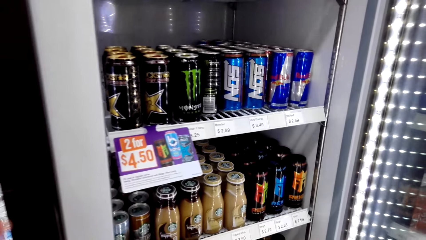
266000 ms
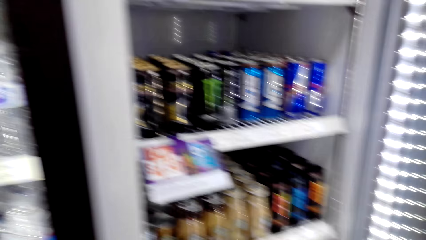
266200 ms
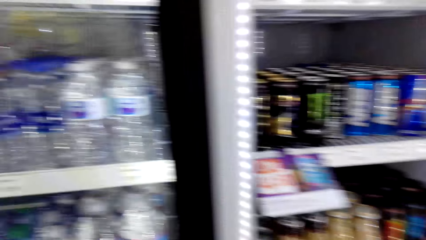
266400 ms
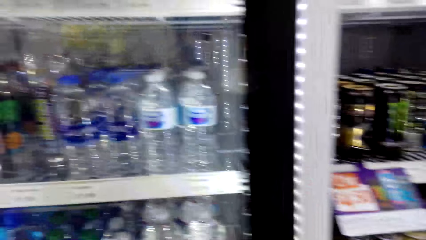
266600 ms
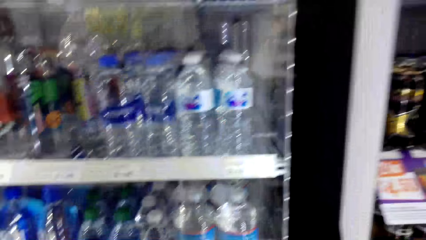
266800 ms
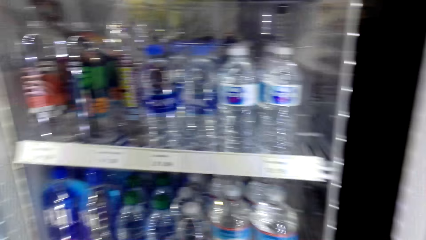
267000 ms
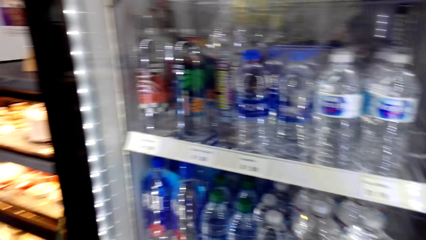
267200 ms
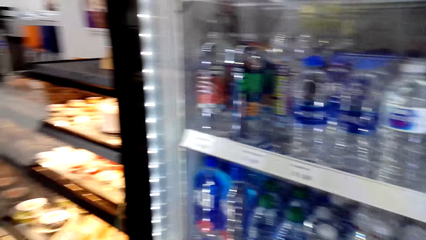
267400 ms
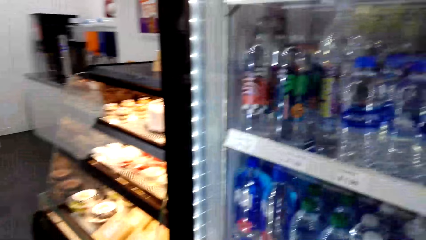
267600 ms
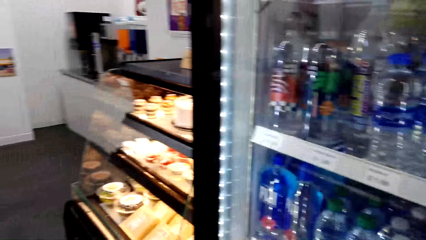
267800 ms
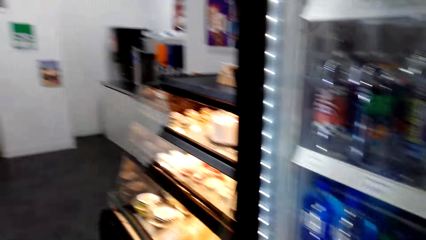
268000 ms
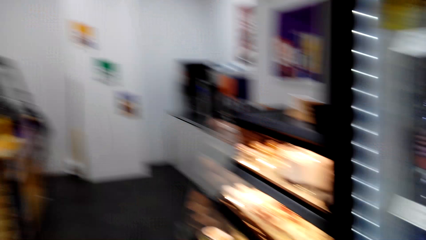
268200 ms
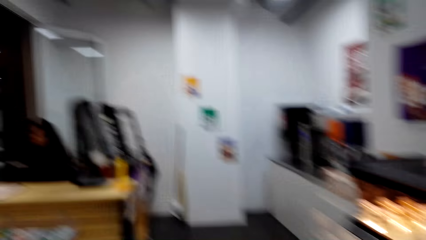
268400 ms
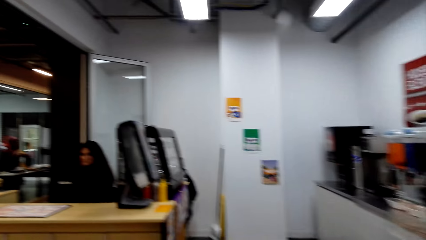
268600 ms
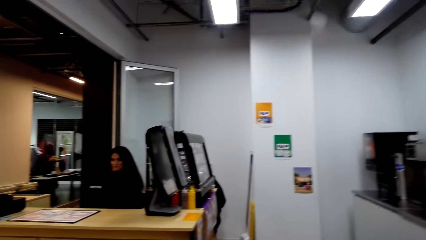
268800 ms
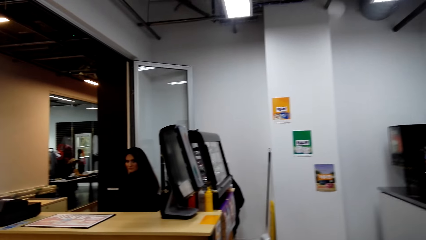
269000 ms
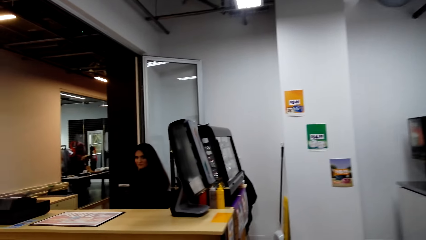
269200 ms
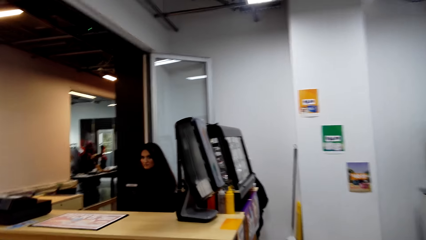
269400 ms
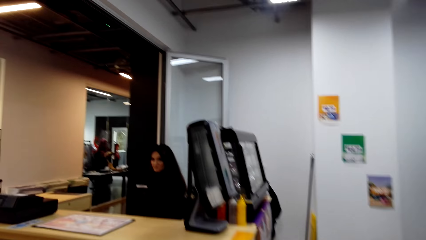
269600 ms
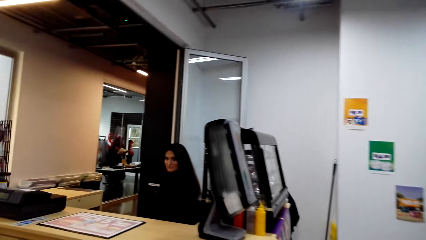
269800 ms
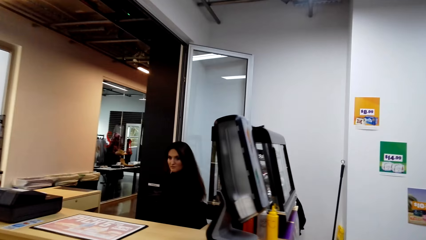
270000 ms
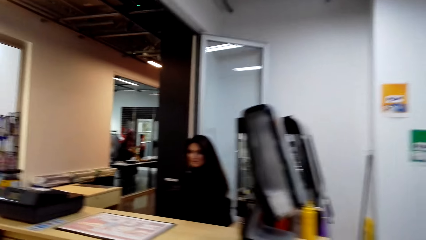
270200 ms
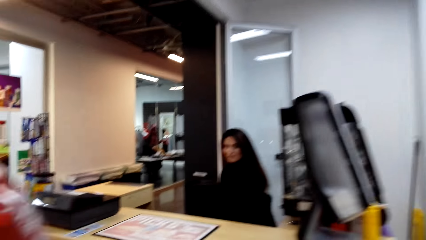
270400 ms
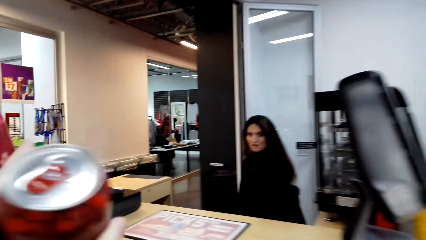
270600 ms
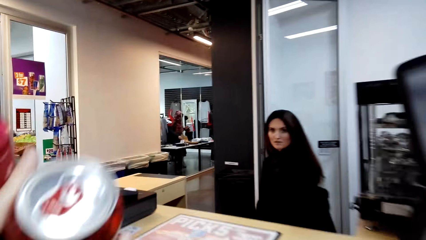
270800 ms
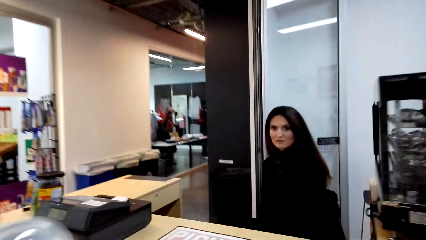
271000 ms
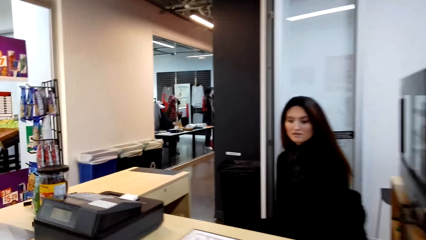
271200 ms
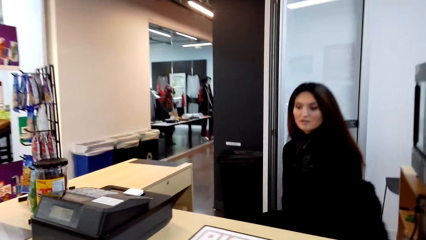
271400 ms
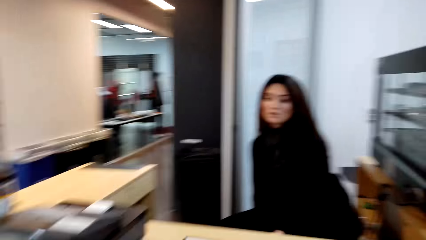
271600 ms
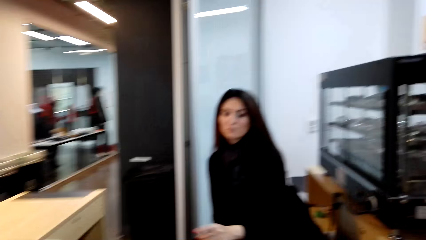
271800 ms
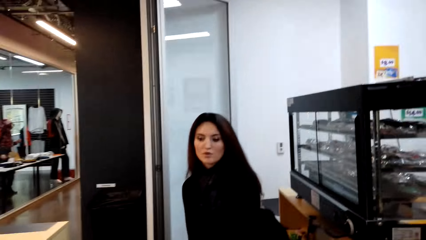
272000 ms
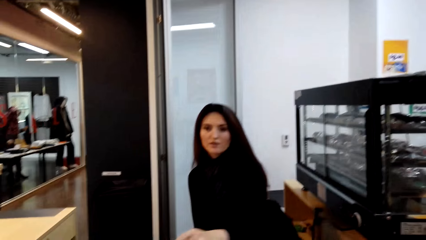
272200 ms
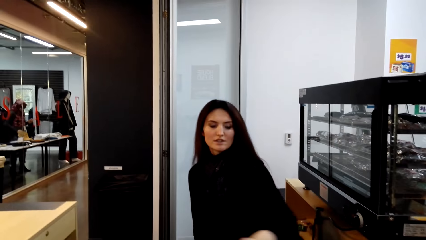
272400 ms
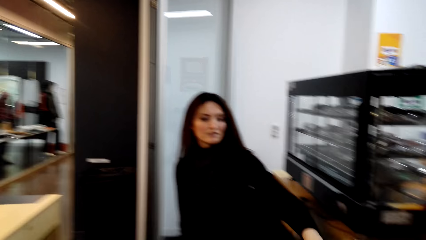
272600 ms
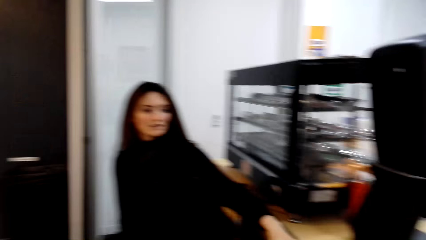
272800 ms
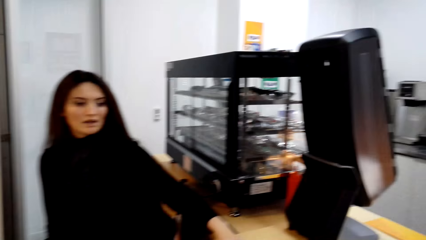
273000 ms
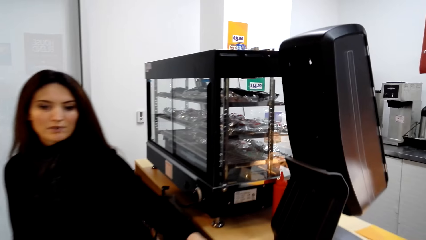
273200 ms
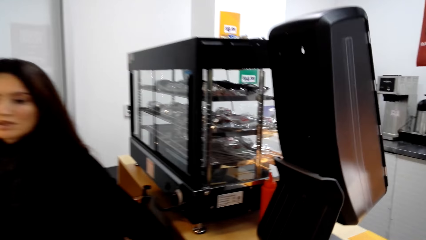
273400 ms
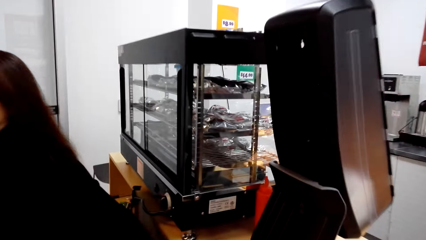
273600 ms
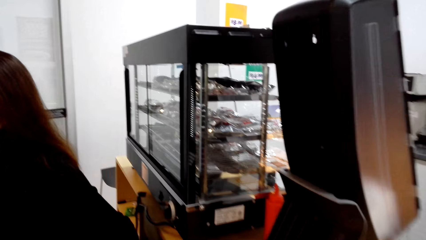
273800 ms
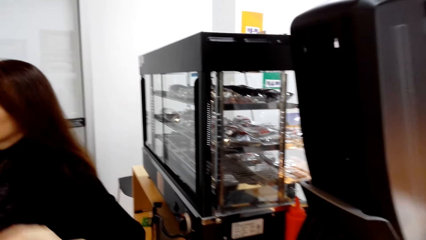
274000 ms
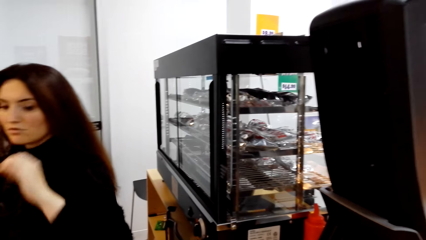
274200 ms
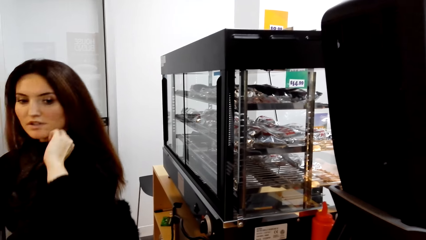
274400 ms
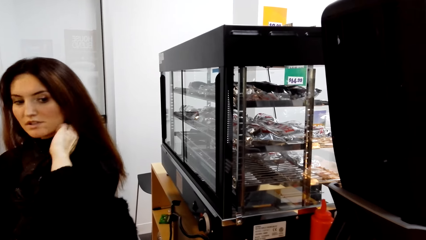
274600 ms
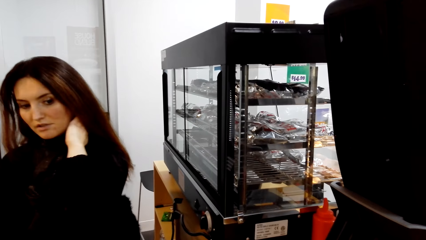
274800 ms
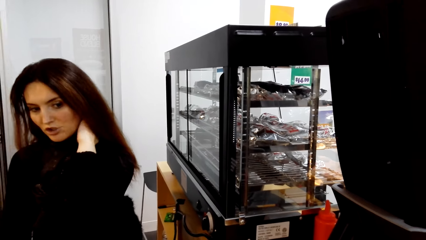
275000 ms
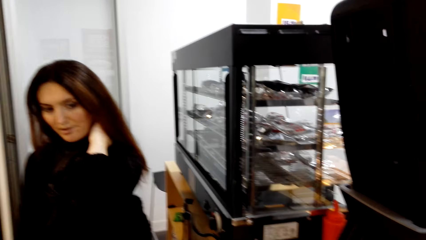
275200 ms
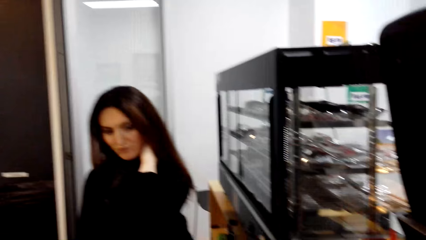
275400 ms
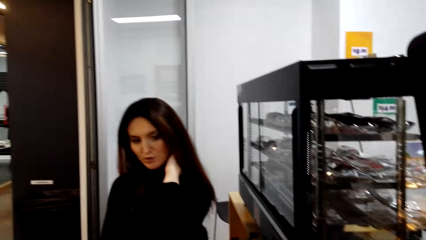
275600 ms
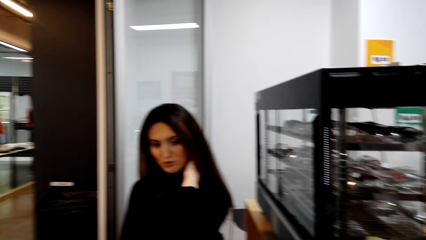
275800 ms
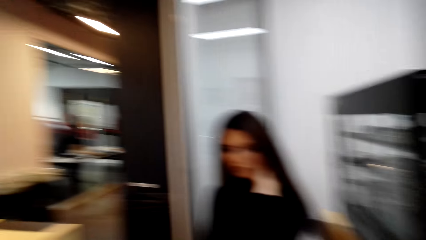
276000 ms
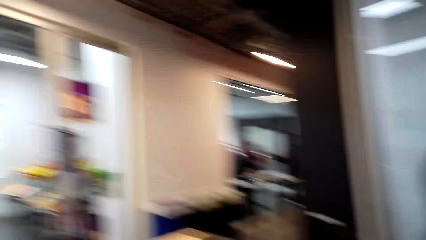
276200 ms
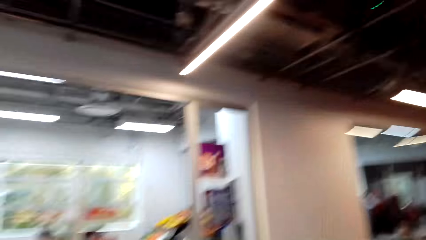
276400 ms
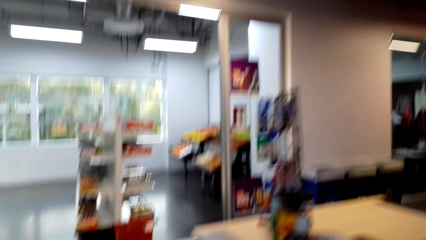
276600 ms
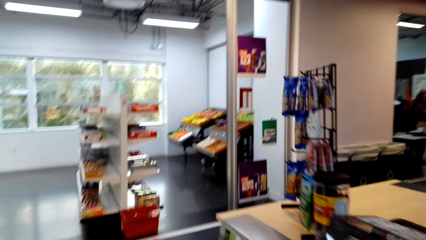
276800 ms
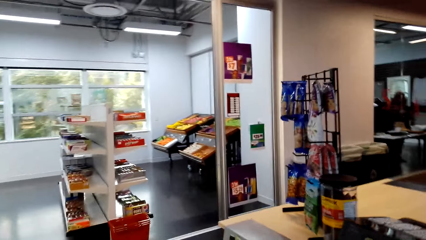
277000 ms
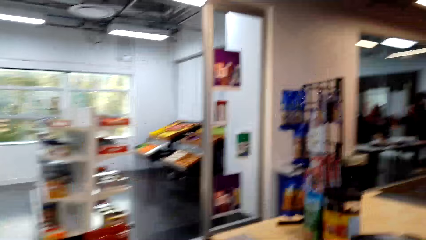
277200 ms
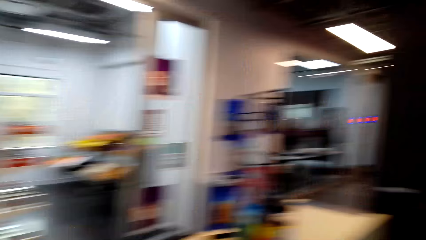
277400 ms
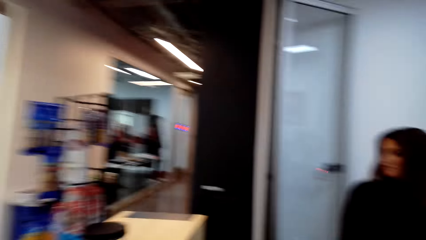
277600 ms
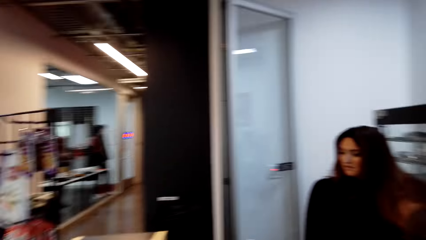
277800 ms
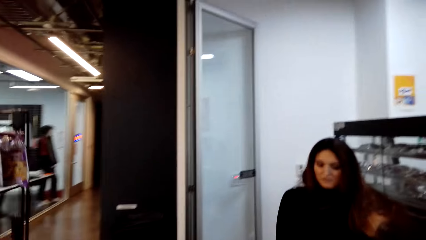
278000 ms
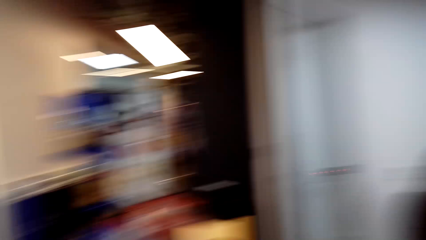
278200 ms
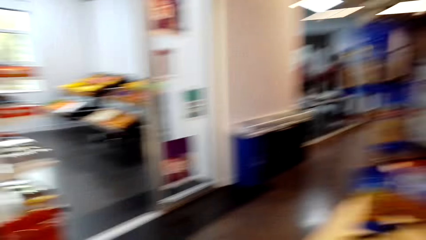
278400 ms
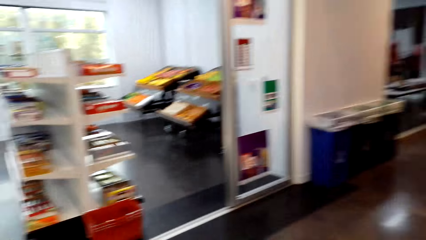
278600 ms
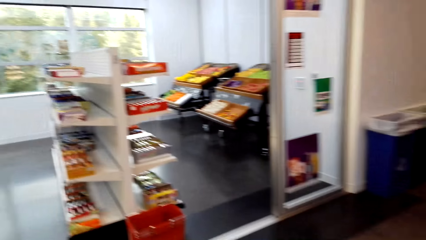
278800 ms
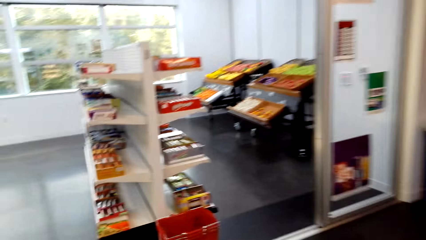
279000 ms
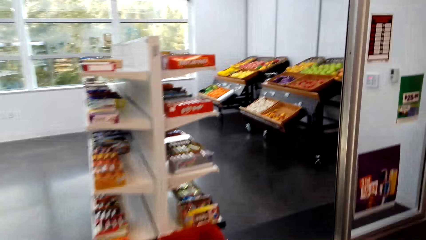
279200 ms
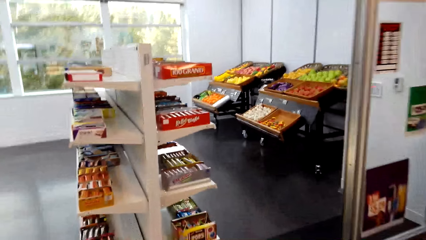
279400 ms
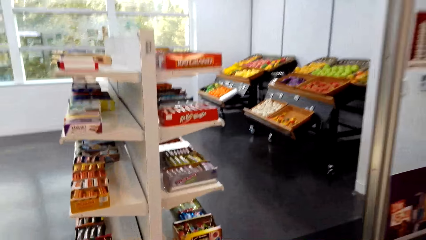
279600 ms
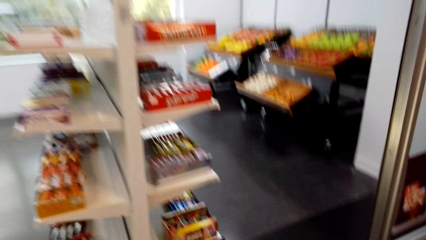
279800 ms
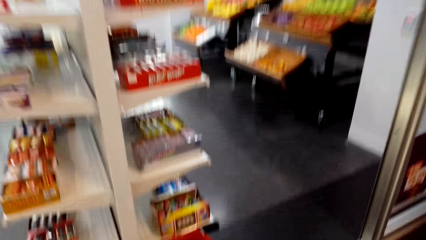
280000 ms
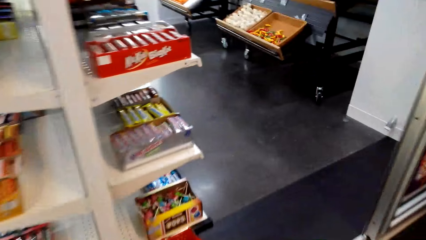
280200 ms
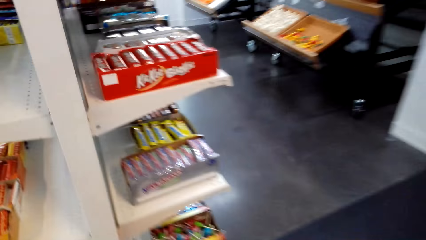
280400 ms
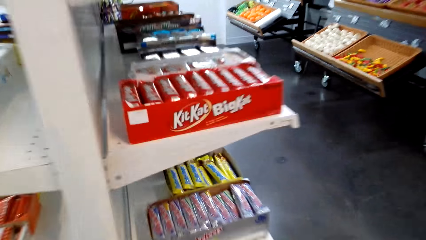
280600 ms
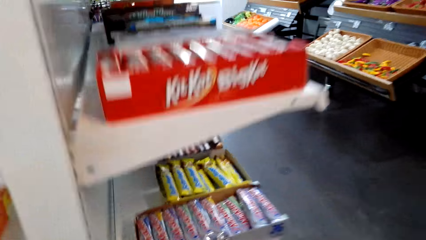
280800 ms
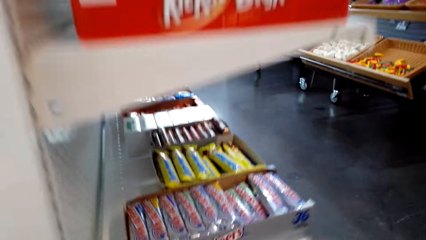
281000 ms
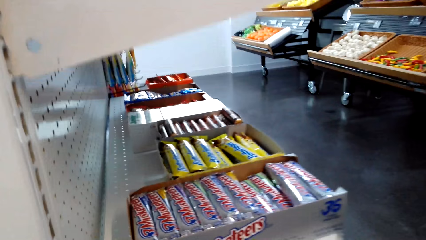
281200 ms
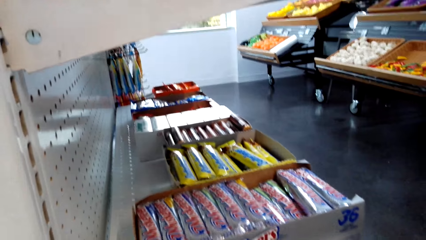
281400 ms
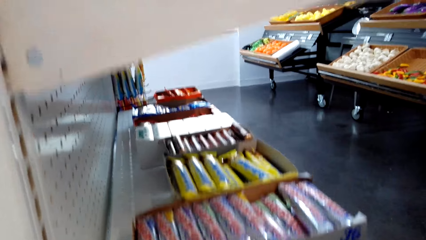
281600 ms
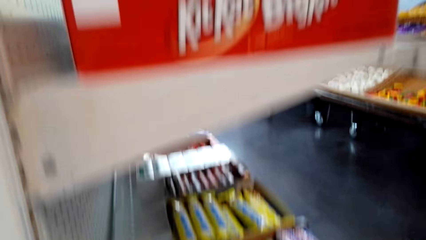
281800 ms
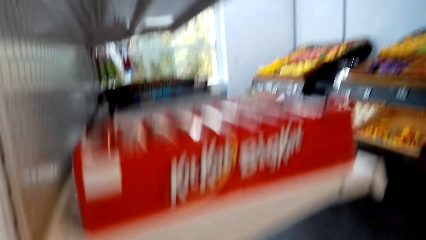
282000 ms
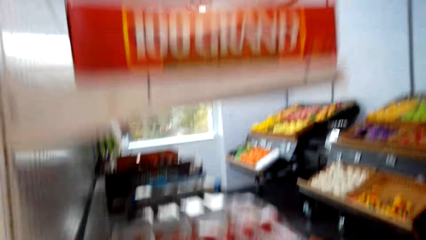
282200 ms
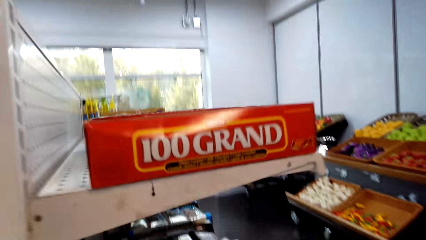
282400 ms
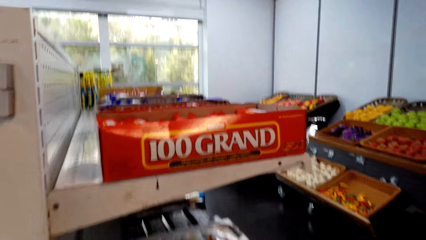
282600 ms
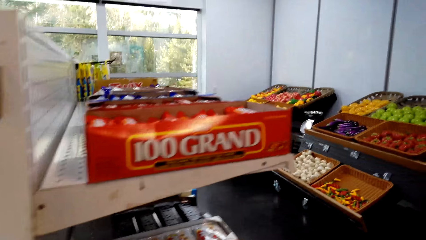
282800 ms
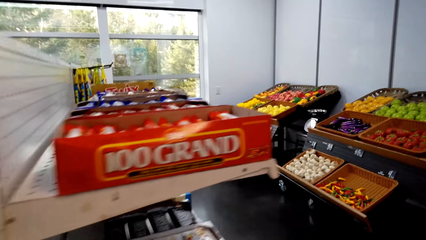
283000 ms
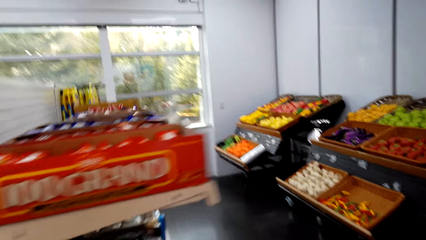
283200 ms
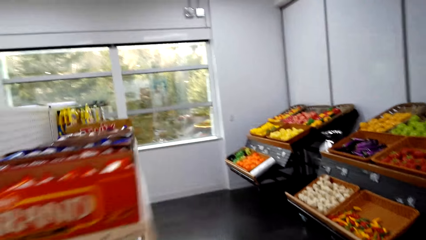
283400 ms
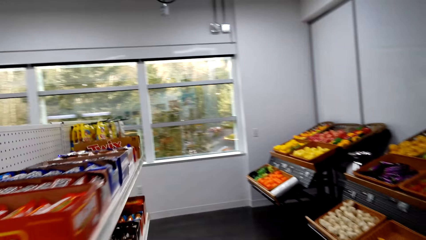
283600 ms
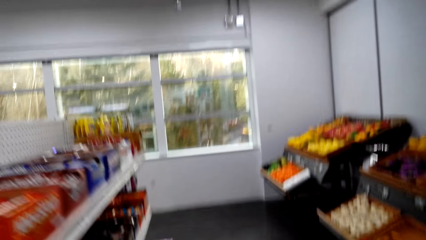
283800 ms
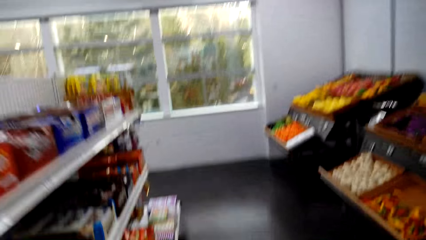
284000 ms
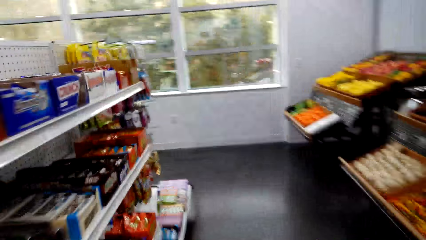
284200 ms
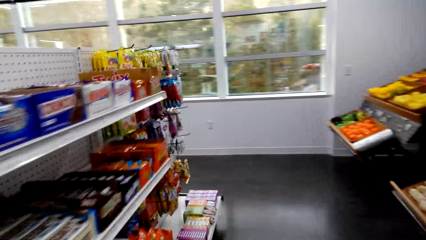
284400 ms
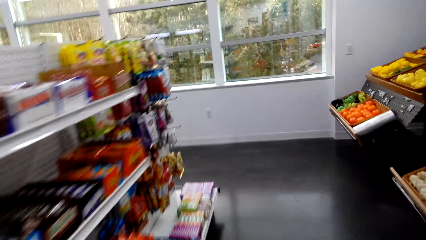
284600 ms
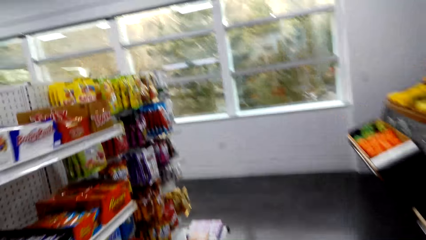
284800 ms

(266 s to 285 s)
The camera wearer turns around. They walk in the supermarket. They hold a can of soda. They interact with the cashier. They talk to the cashier. They look around. They walk in the supermarket. They look around.
